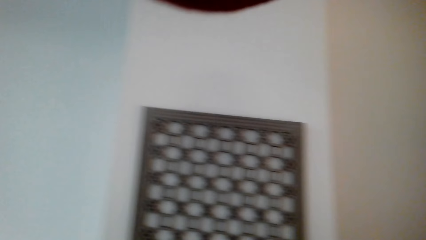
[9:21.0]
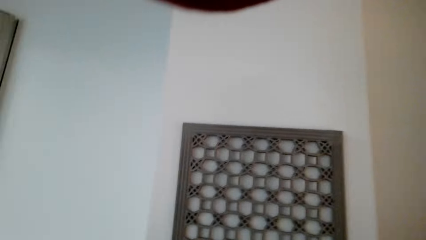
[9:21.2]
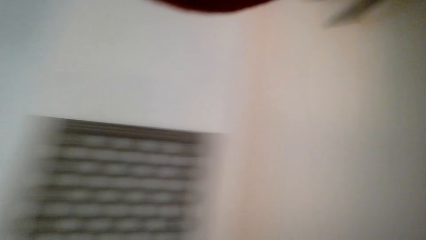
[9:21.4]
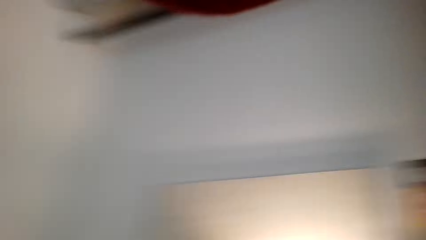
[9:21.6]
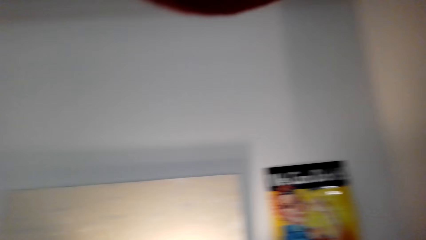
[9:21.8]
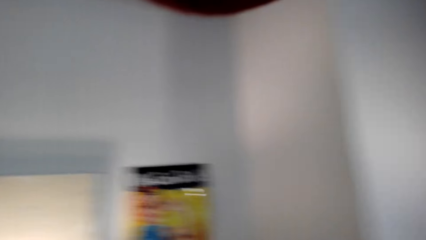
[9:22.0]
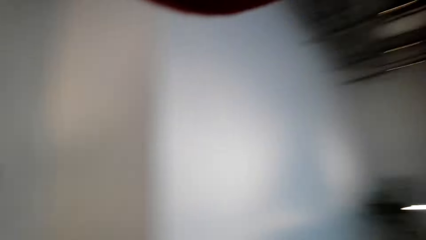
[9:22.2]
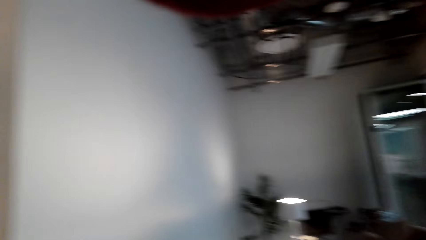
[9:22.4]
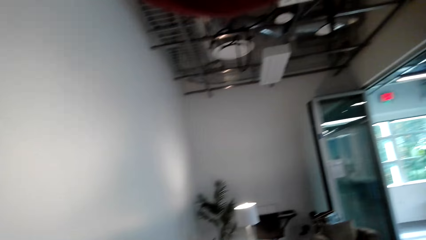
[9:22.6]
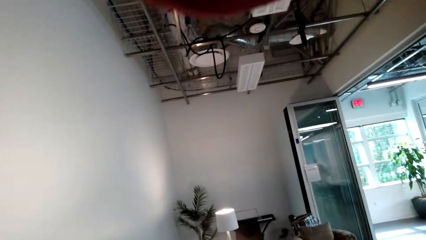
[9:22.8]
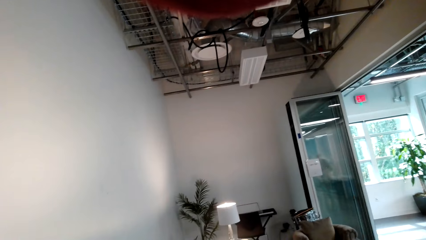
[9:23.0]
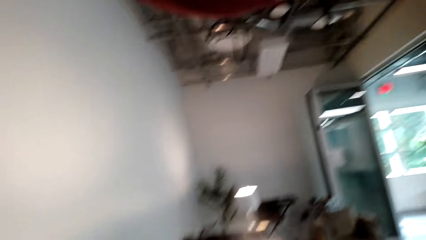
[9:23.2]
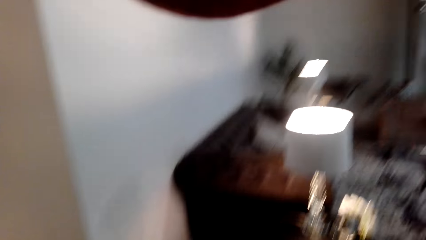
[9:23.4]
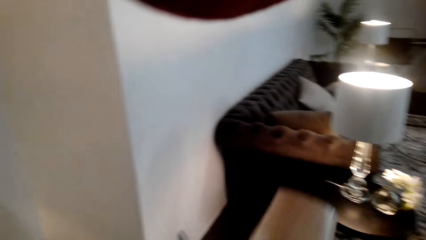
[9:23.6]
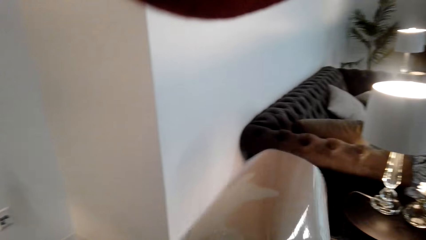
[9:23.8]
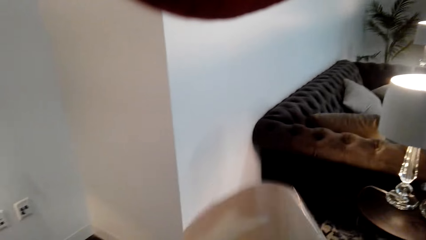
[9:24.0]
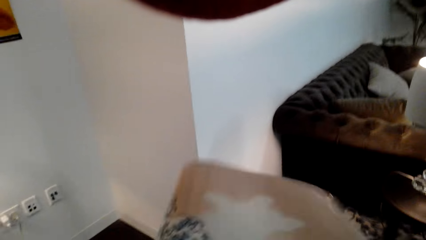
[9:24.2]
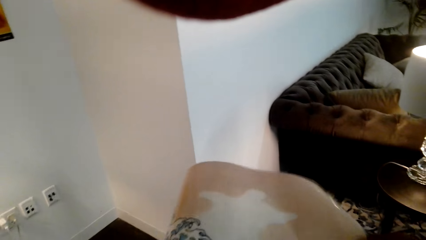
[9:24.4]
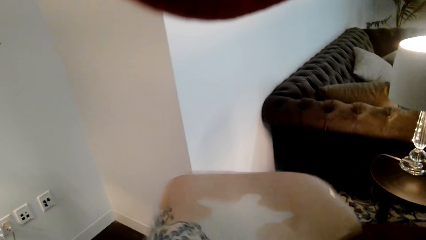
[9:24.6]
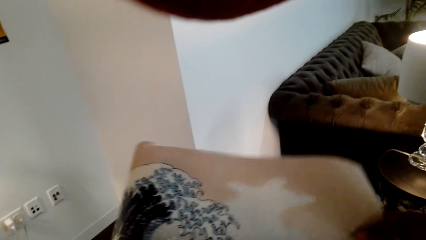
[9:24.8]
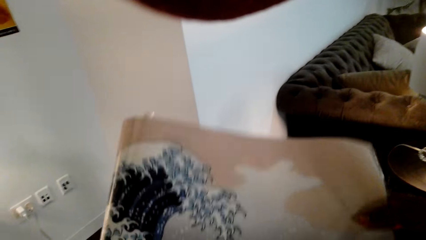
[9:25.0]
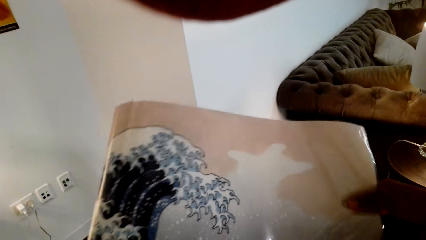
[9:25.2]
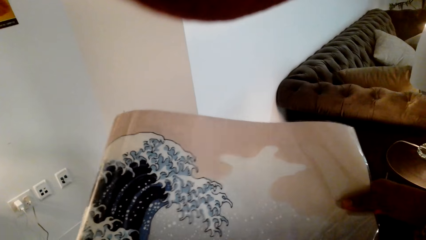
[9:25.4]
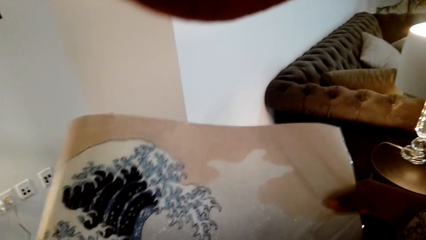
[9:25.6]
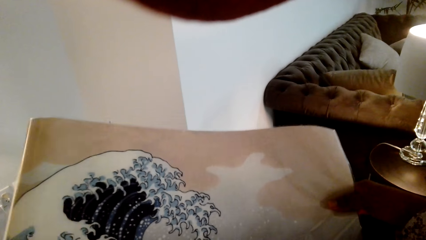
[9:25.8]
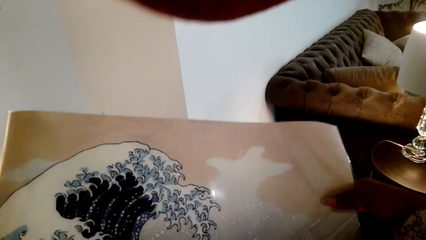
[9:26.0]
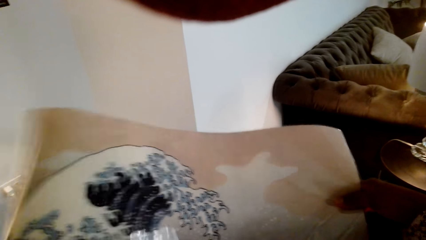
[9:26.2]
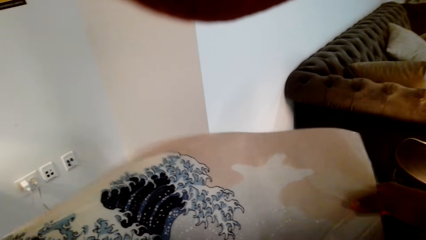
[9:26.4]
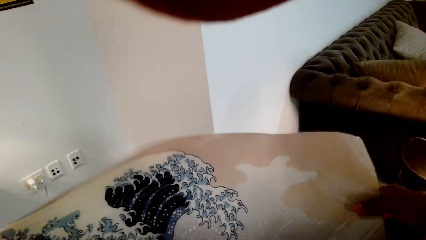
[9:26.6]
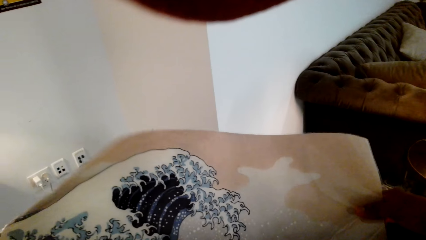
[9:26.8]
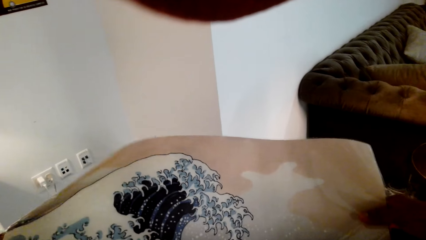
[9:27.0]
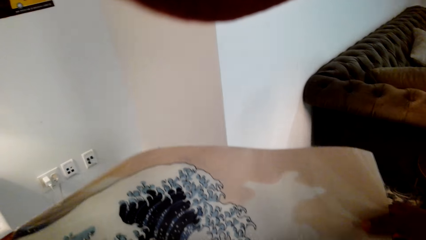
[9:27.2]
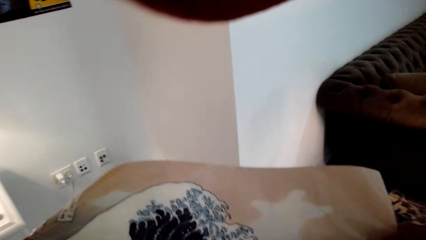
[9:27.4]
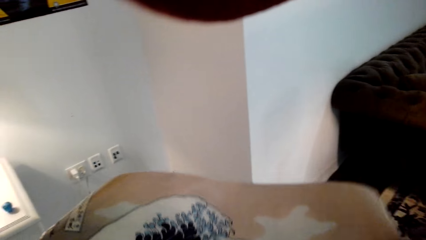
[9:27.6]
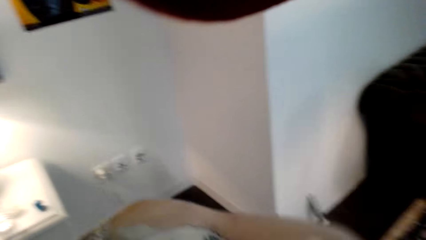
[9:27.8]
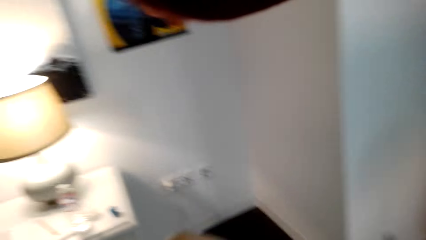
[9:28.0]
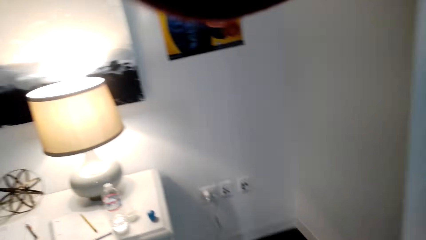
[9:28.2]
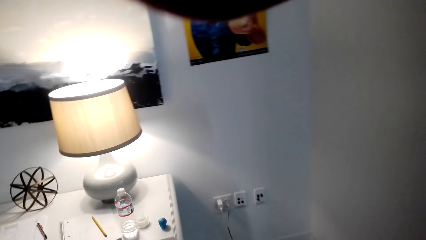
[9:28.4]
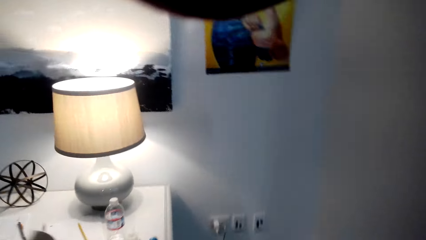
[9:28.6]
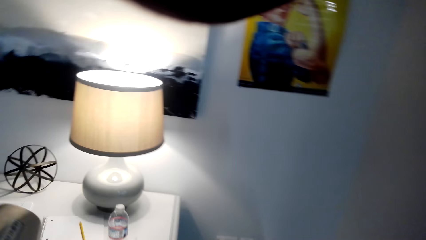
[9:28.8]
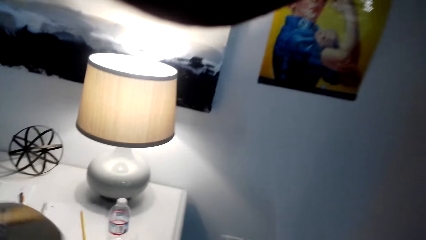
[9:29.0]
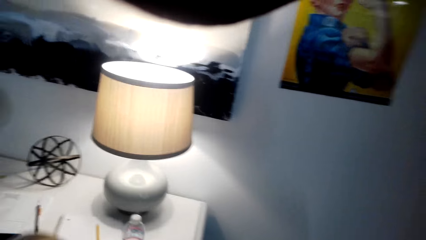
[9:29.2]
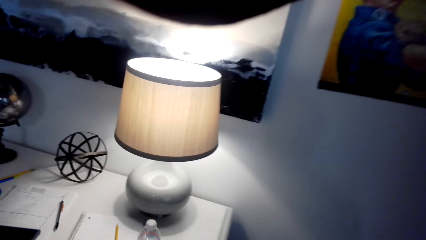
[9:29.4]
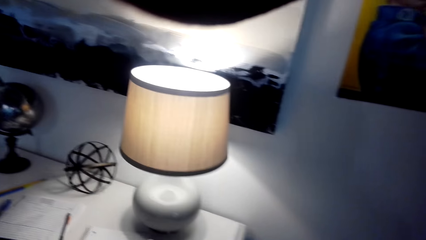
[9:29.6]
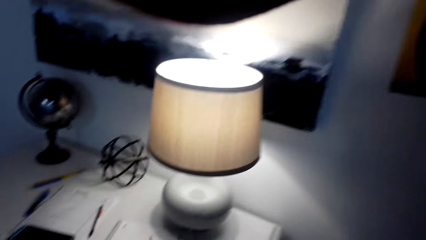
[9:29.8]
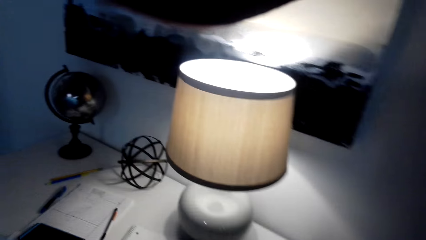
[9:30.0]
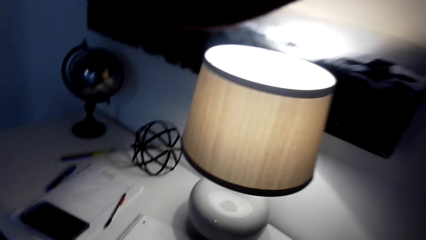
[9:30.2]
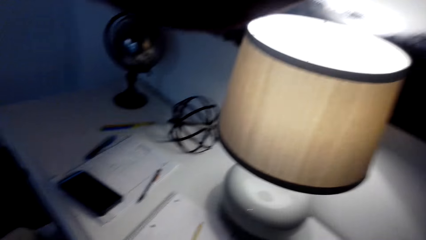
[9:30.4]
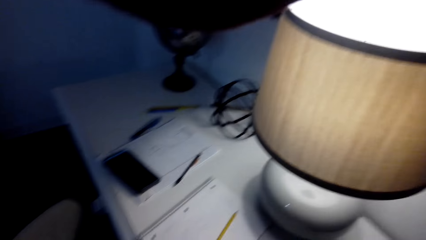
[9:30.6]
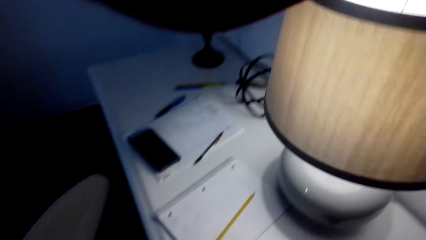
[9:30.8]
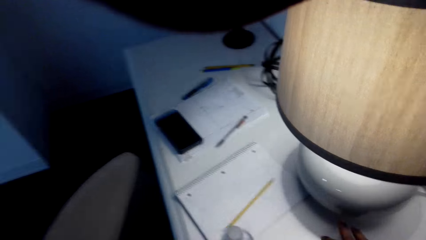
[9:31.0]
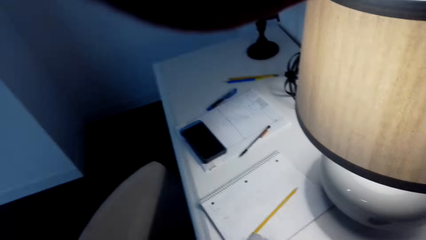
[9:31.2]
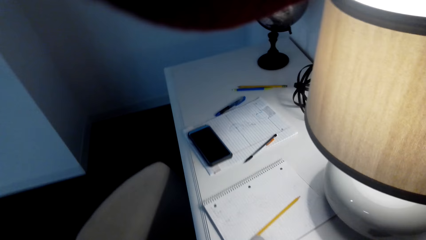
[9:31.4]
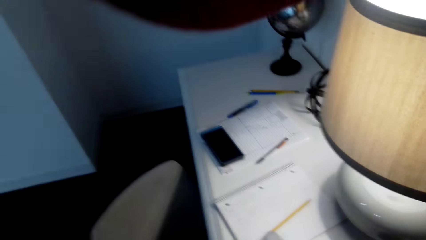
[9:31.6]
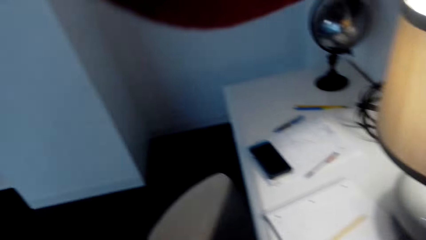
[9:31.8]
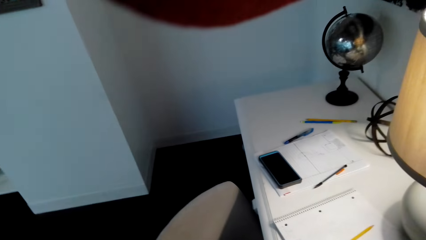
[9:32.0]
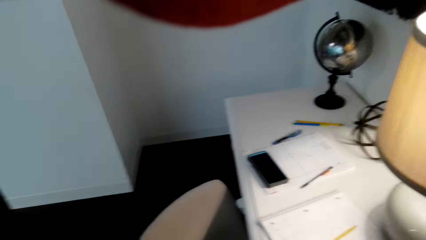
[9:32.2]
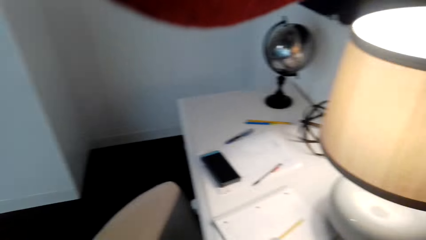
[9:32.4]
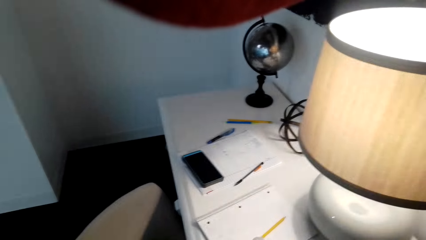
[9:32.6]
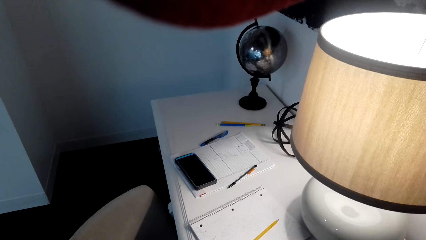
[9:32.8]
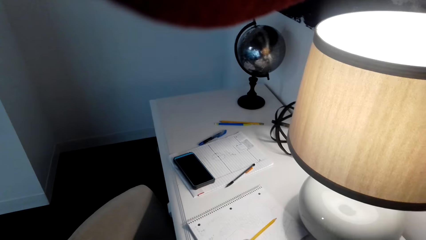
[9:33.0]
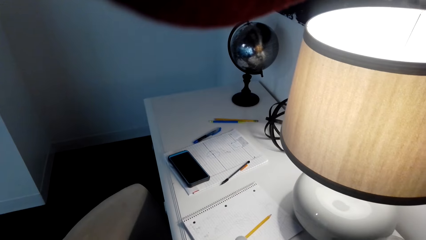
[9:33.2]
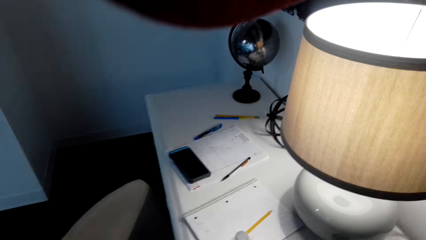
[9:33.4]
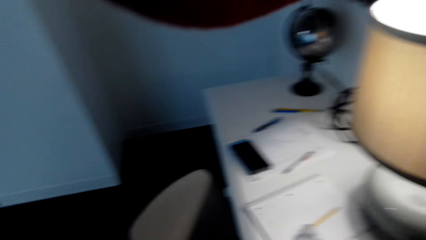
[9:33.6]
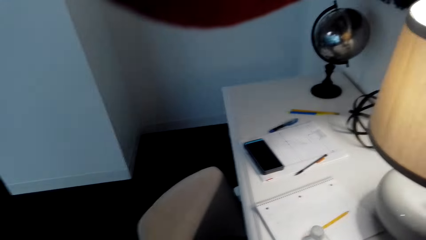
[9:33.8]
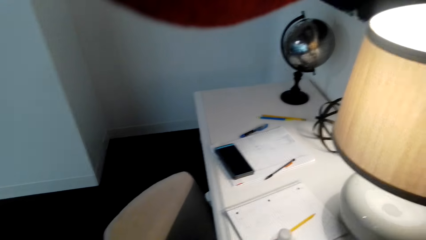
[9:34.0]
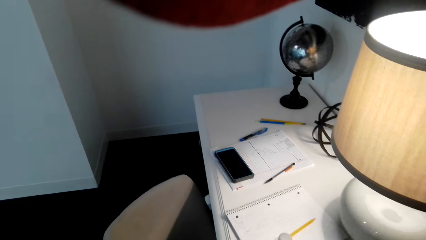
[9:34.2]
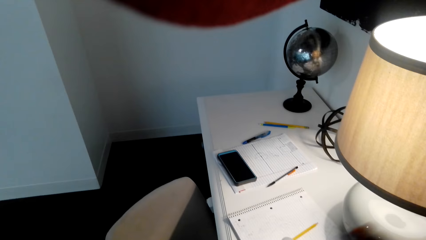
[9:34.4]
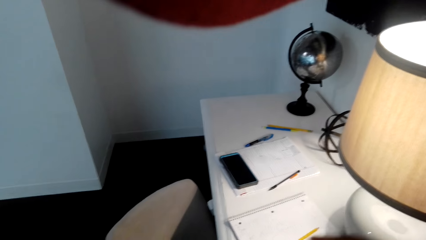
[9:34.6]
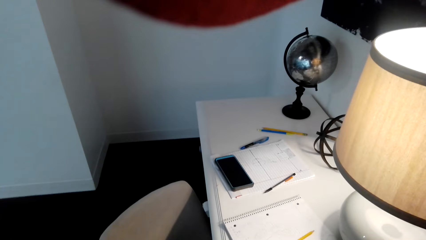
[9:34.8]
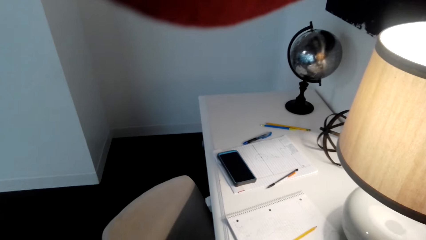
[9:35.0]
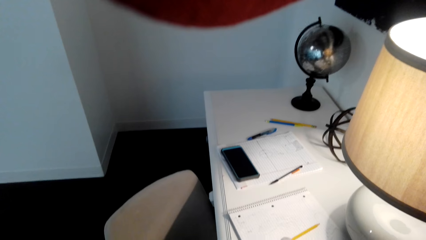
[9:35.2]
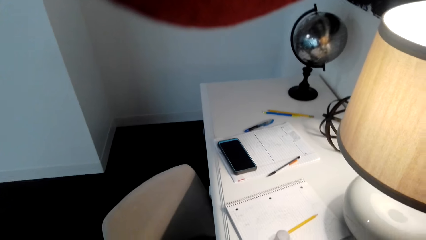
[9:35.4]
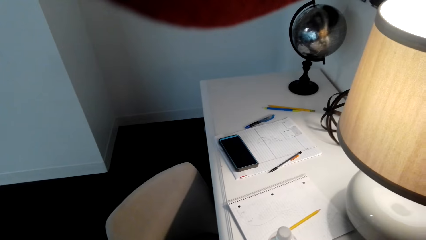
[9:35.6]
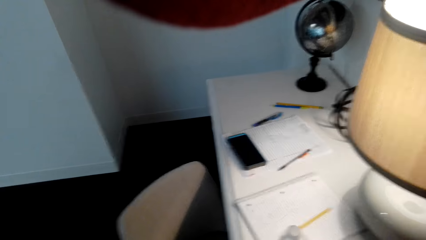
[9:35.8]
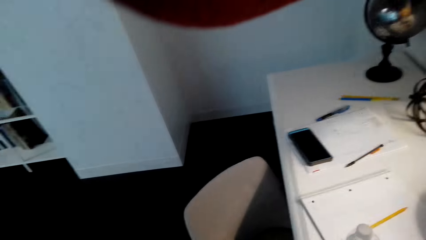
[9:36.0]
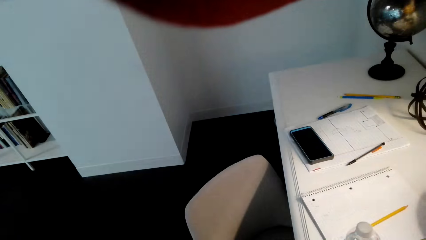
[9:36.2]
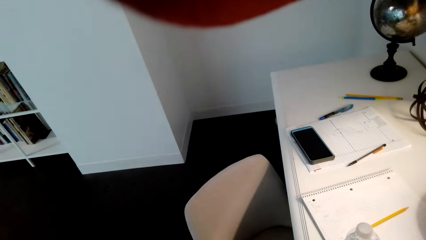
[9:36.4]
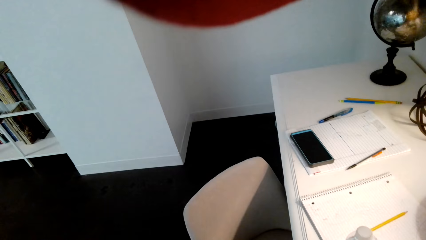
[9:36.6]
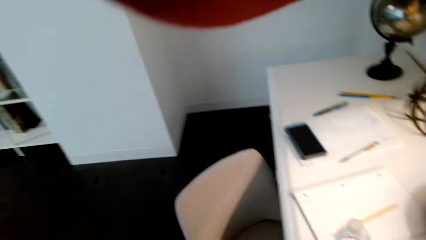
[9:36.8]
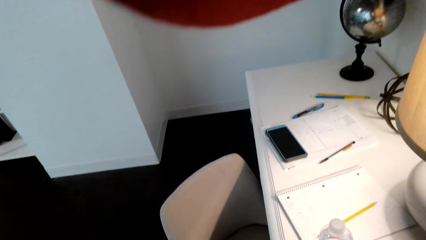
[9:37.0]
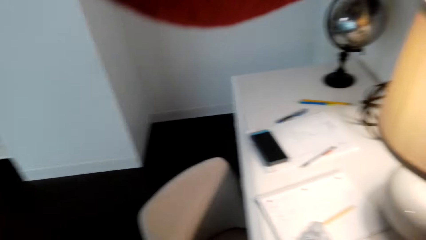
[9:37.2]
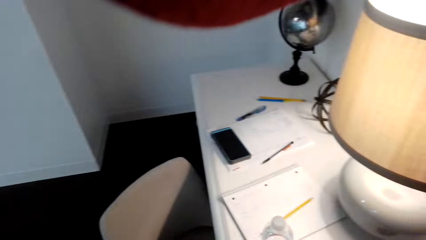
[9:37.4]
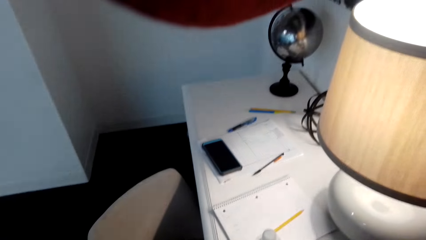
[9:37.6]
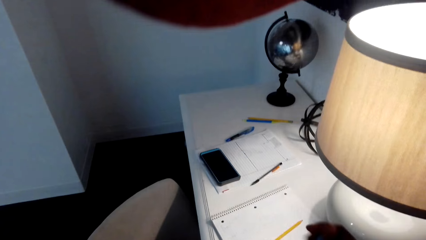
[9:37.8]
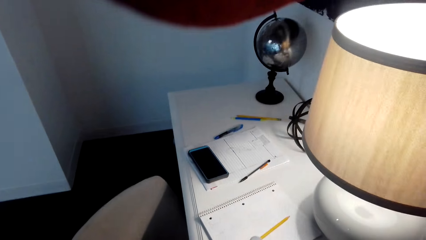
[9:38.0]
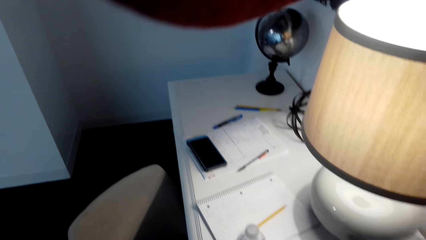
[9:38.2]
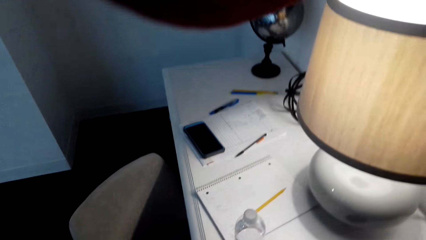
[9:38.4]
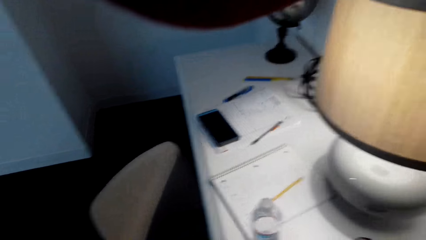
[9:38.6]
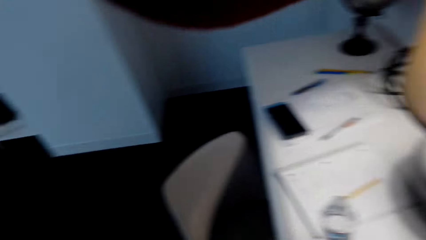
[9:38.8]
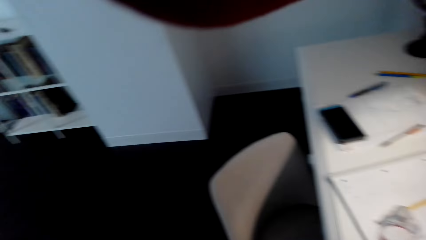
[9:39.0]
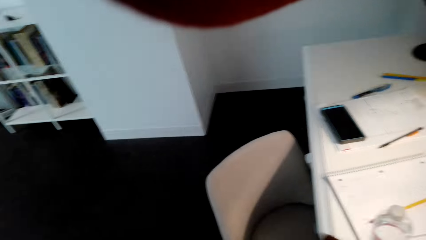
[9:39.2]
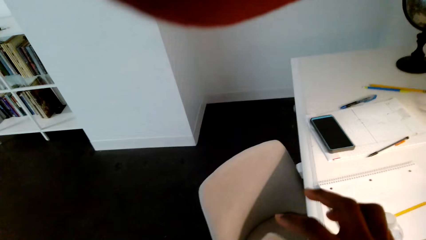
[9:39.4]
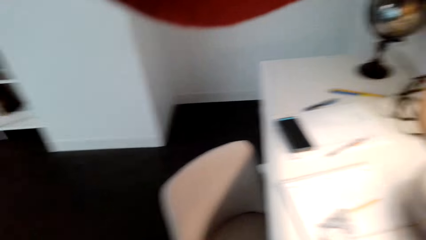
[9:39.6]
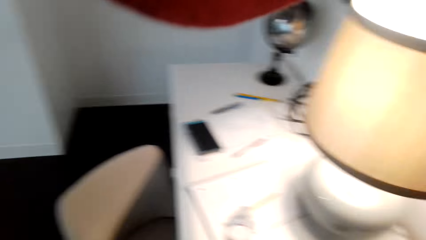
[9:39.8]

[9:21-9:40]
The camera wearer unrolls a wall art.
